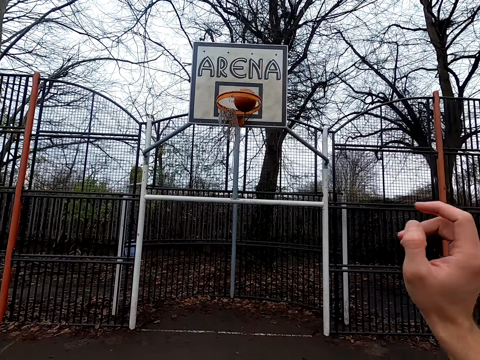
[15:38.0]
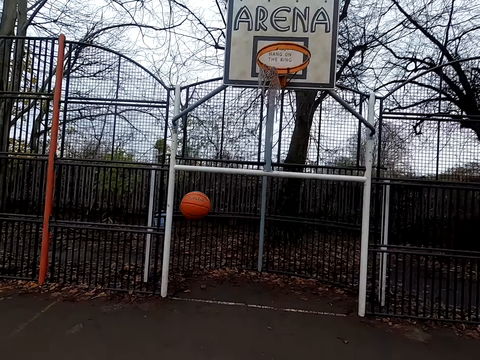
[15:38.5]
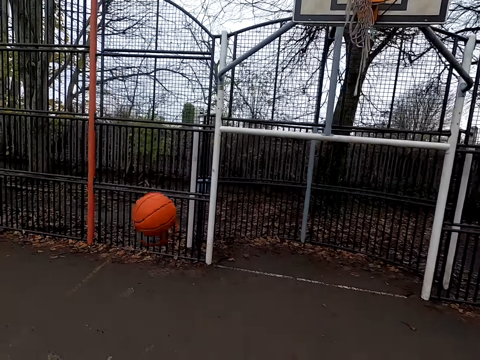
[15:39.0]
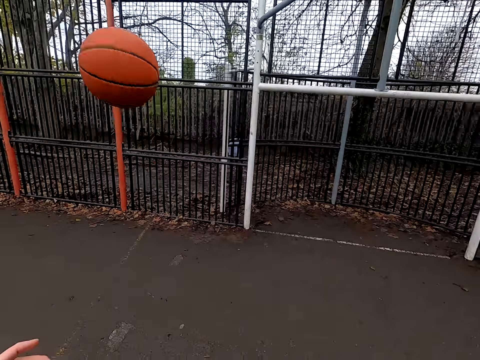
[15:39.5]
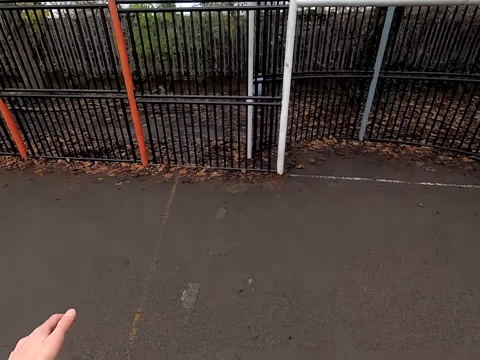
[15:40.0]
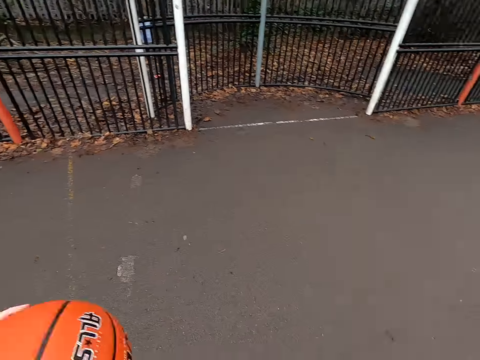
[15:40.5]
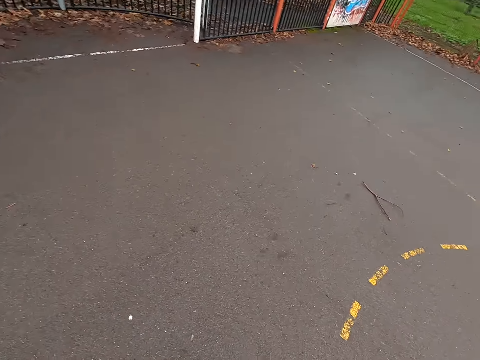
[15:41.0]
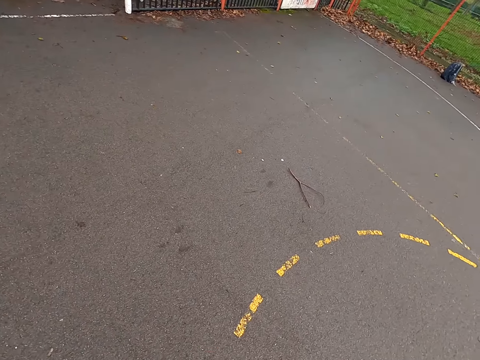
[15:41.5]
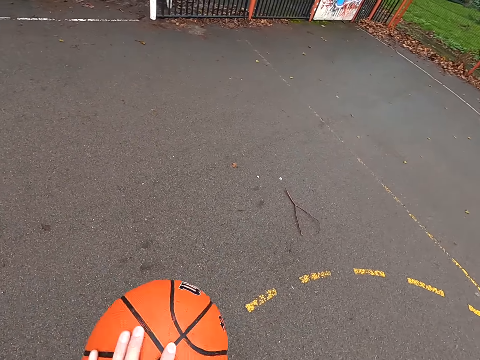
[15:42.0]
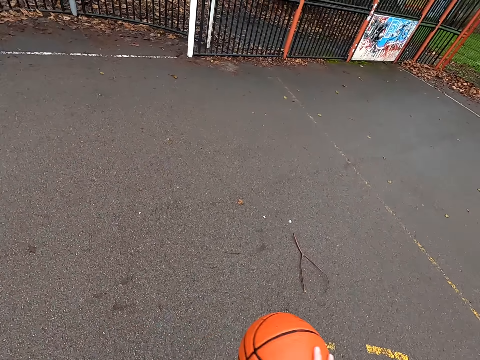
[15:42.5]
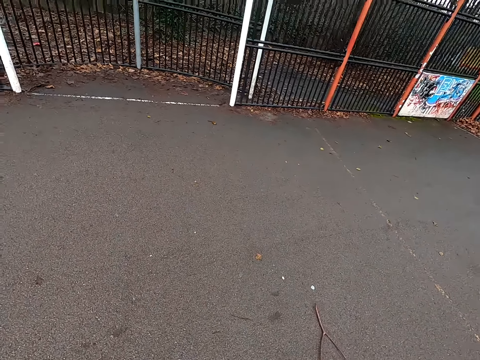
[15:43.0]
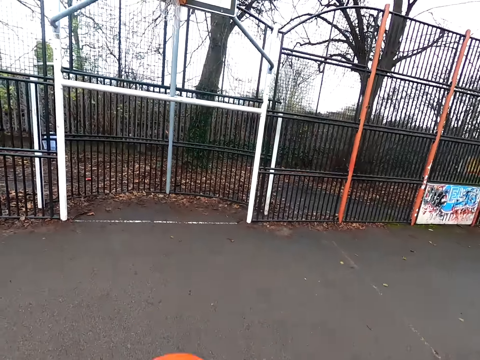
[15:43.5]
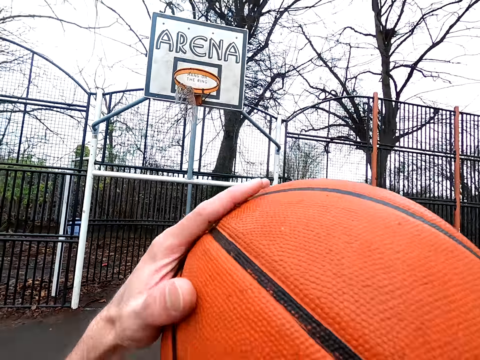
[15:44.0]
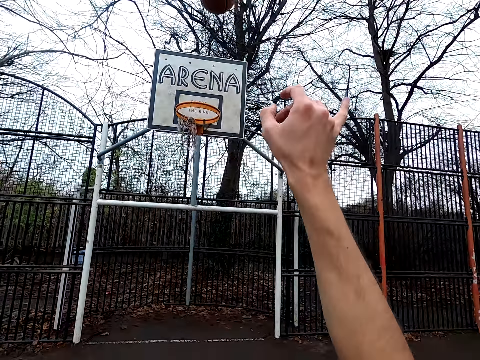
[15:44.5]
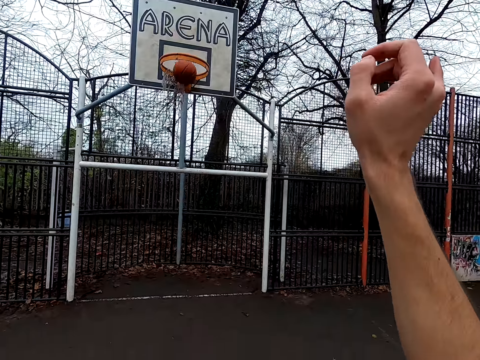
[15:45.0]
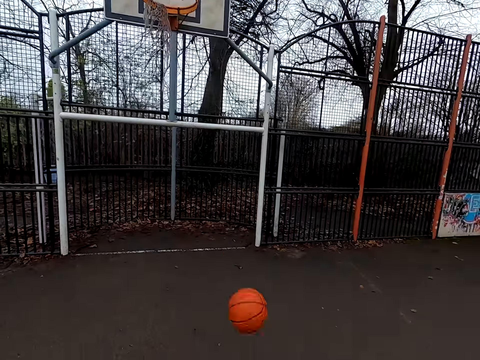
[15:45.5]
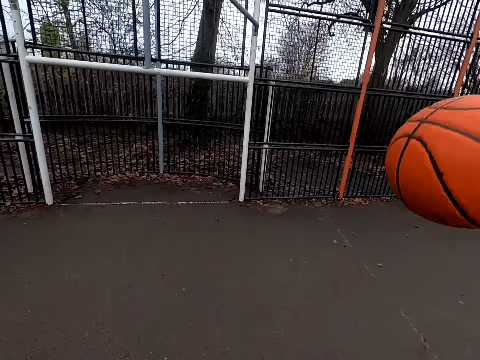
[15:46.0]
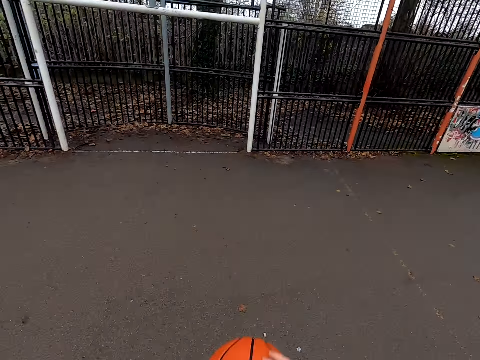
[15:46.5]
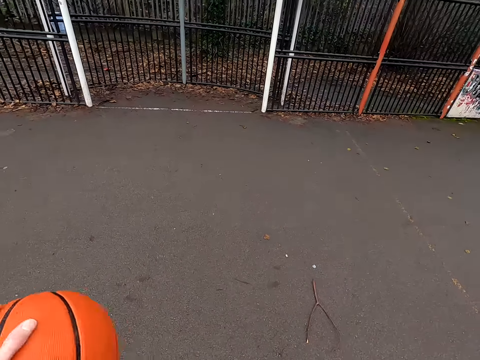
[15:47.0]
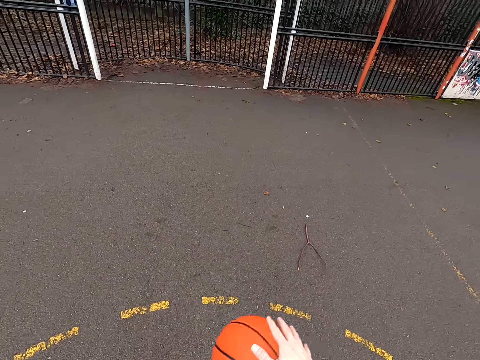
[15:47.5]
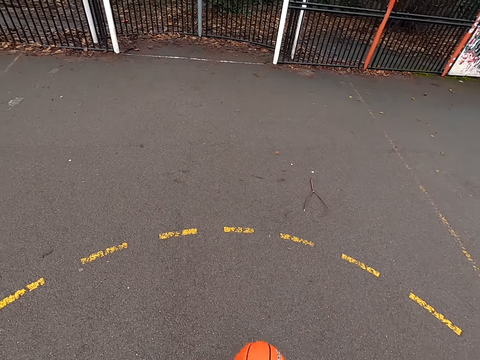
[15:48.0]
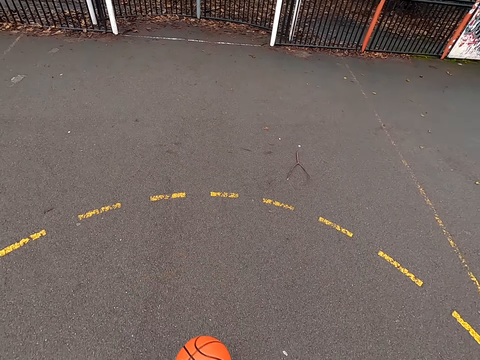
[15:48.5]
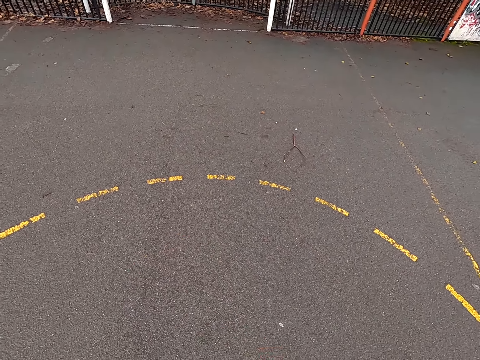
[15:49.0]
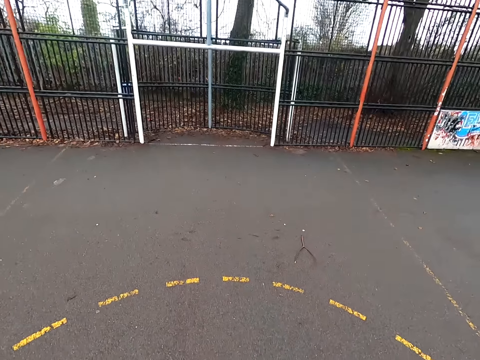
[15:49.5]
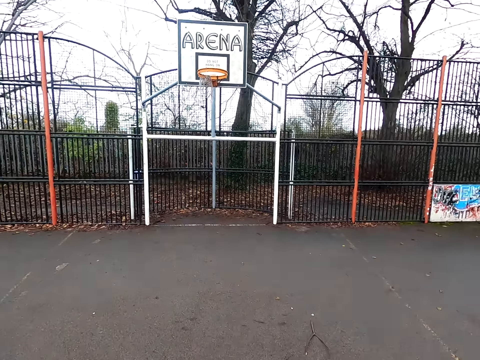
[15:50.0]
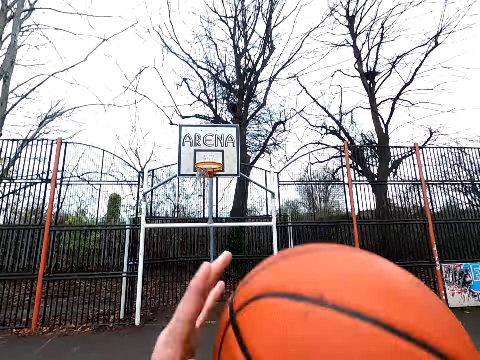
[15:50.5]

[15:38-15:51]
The camera wearer bounces the ball. They shoot the ball. They take the basketball. They dribble the ball.

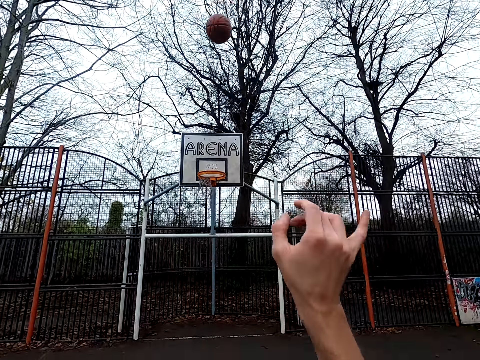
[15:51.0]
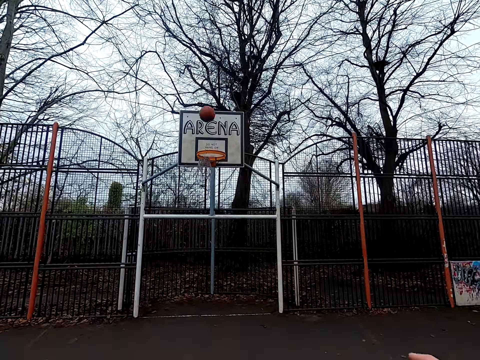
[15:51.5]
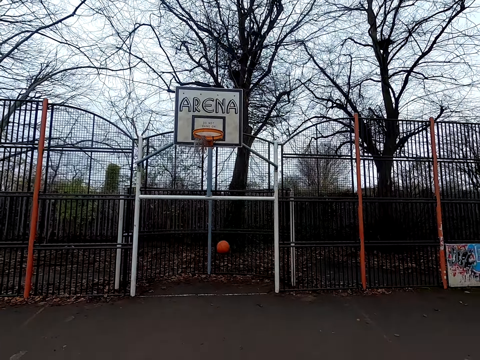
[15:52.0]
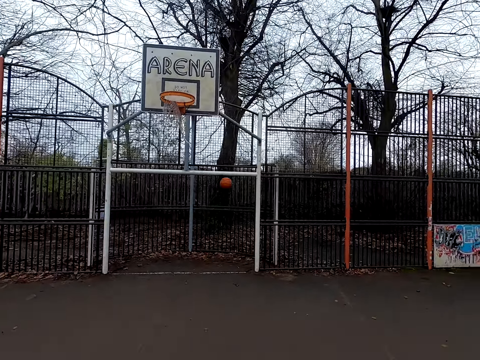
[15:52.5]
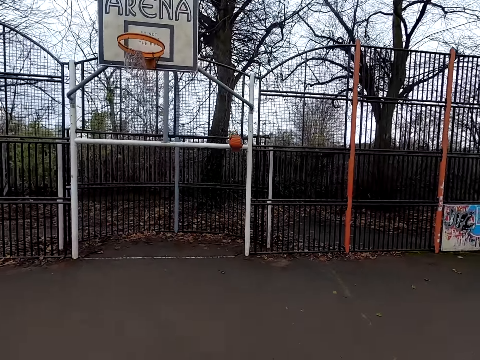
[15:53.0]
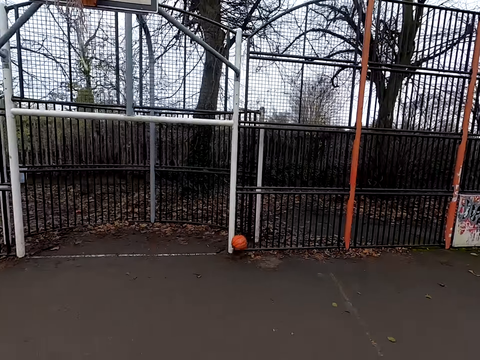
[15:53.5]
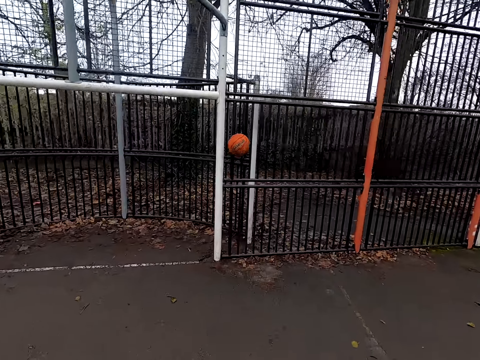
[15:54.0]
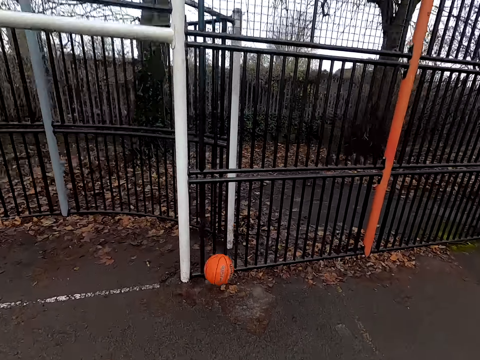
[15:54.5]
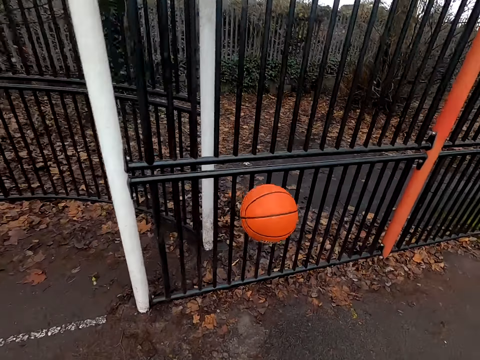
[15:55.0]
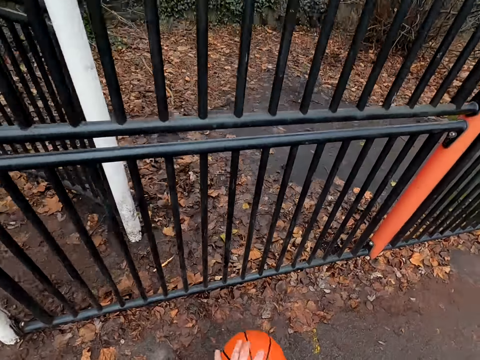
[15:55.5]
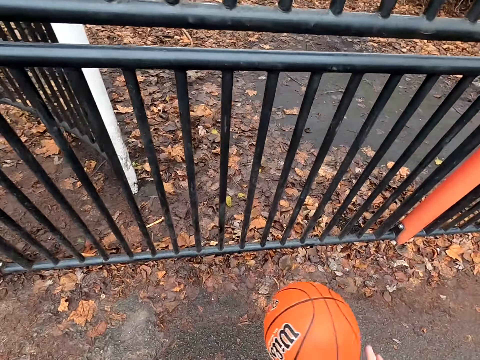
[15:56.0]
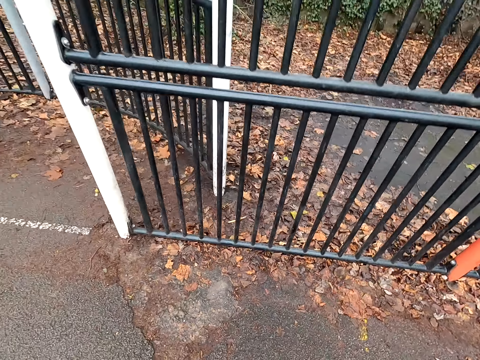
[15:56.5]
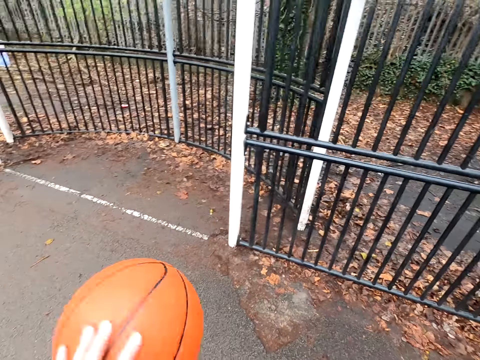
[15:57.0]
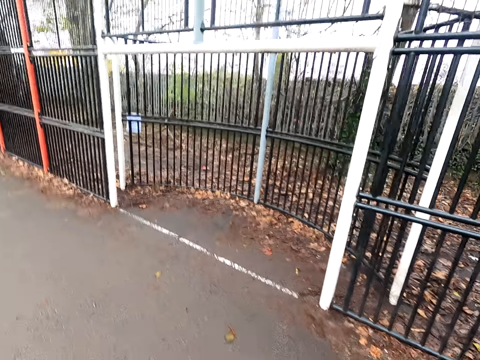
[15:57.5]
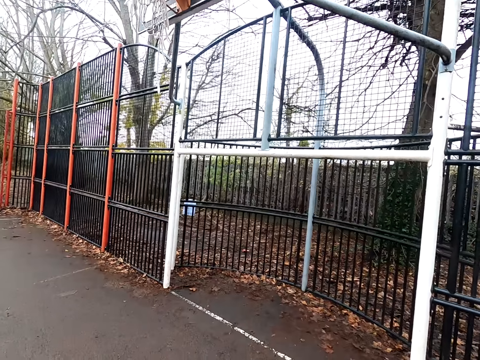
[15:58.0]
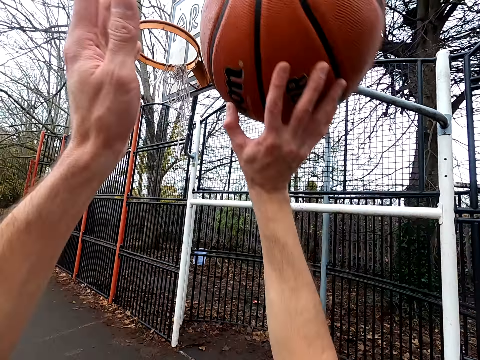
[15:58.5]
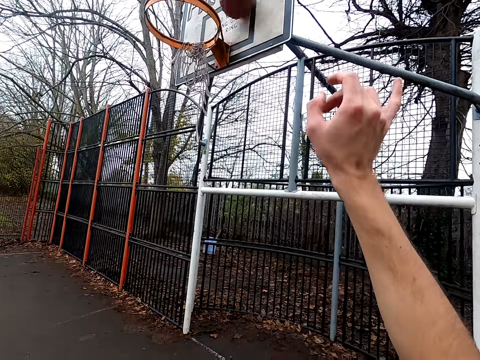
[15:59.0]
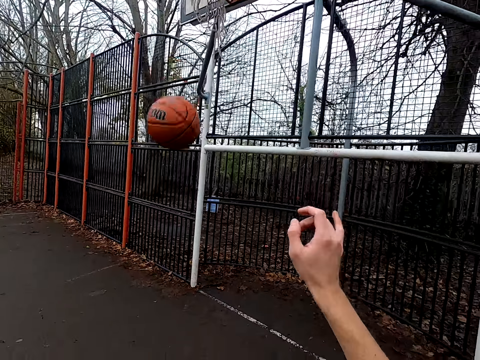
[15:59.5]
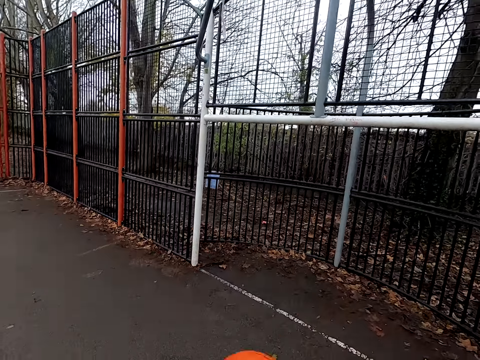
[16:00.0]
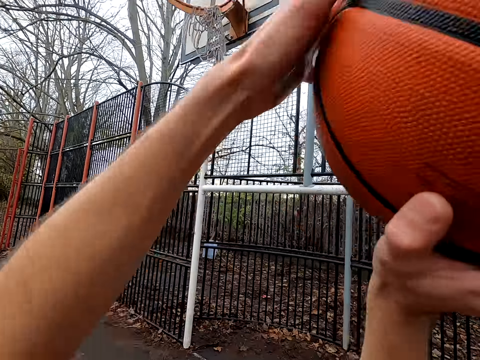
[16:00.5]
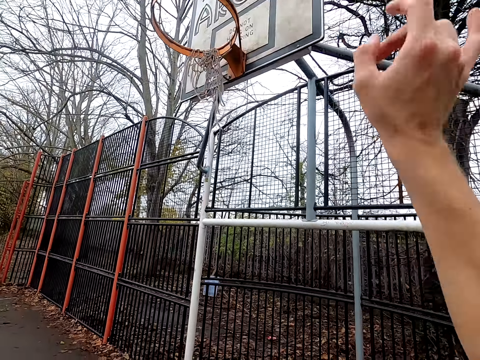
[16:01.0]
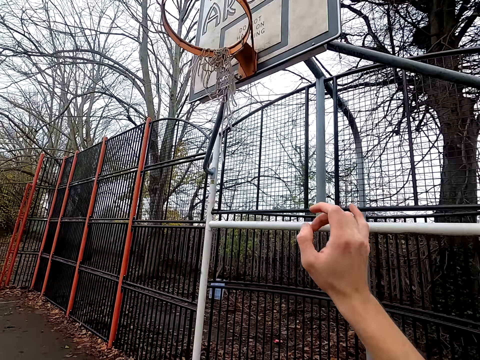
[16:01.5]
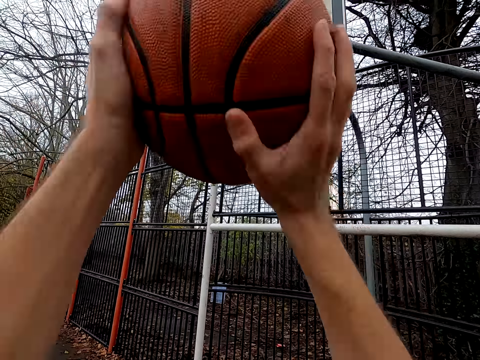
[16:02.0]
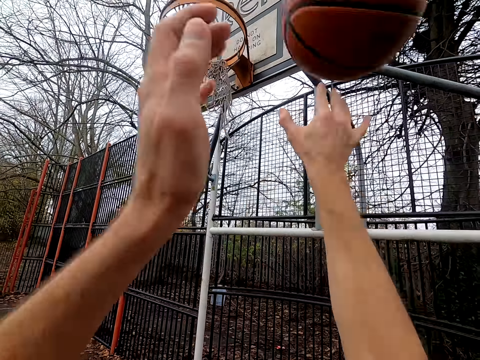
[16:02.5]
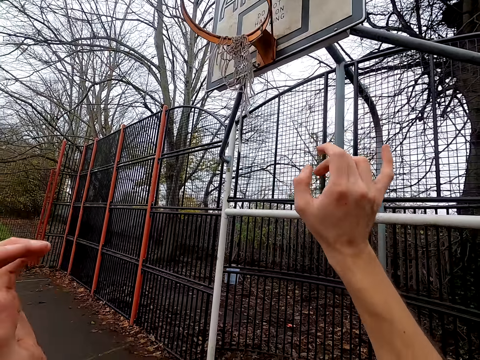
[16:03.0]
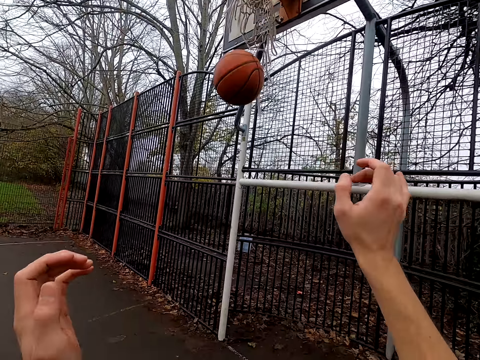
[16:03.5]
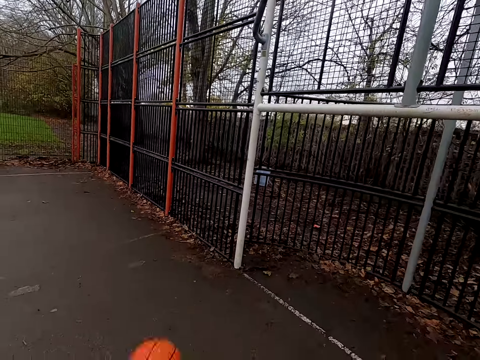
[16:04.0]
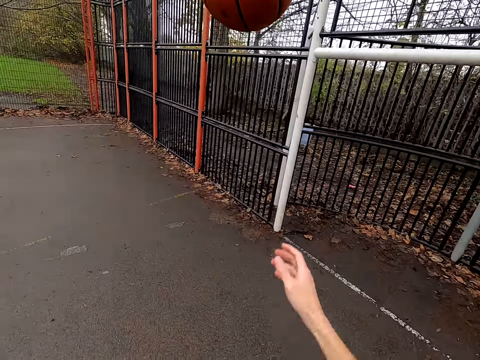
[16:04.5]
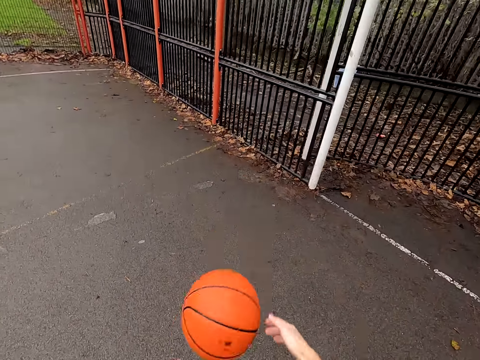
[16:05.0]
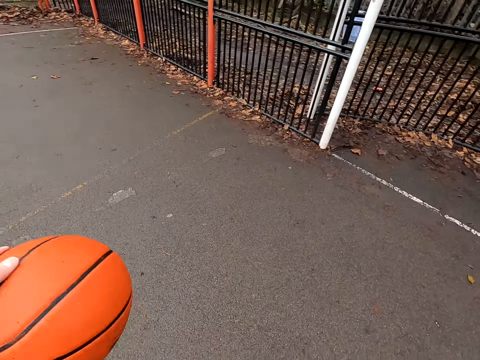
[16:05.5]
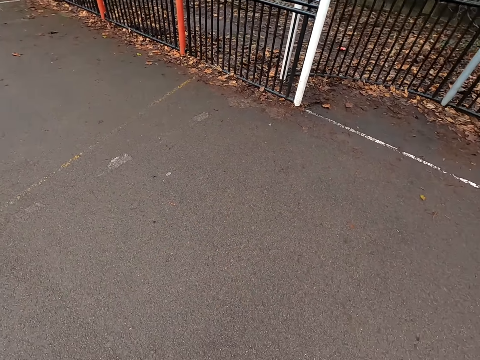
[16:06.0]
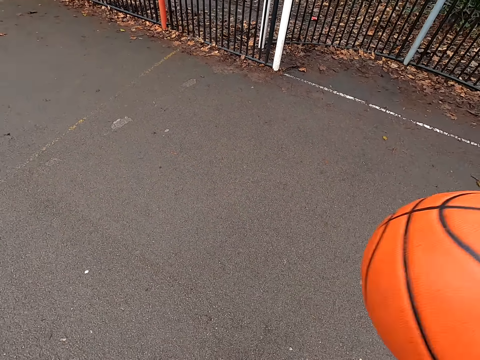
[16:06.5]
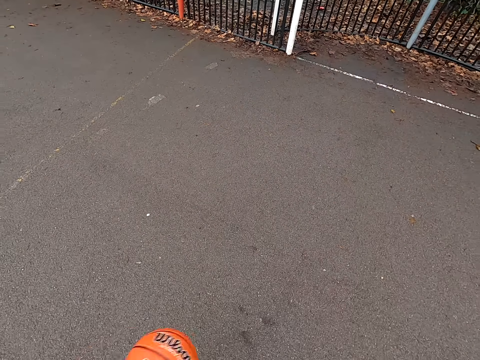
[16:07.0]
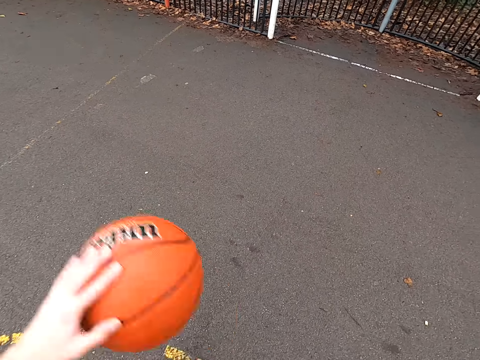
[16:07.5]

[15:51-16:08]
The camera wearer throws the ball. They walk around. They pick up the ball. They dribble the ball. They walk around. They throw the ball. They take the ball. They shoot the ball. They take the ball. They shoot the ball. They take the ball. They bounce the ball.
